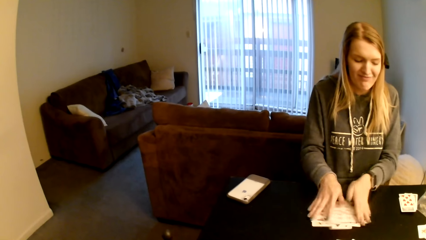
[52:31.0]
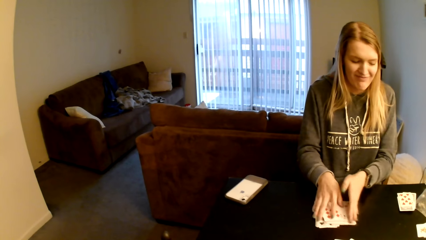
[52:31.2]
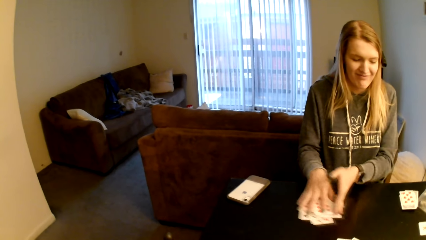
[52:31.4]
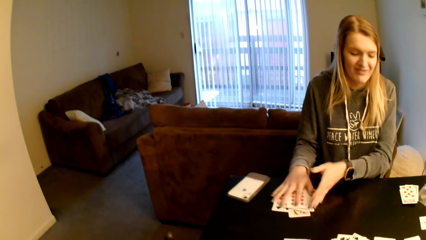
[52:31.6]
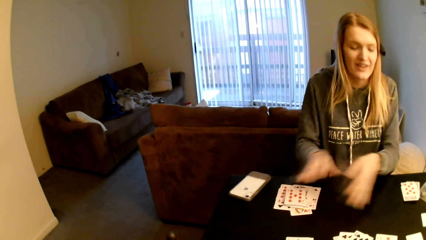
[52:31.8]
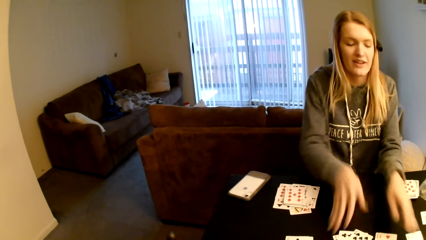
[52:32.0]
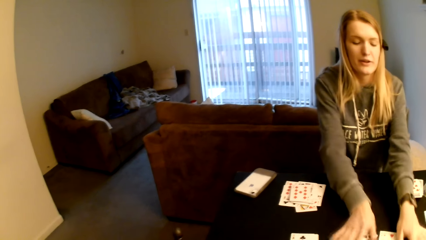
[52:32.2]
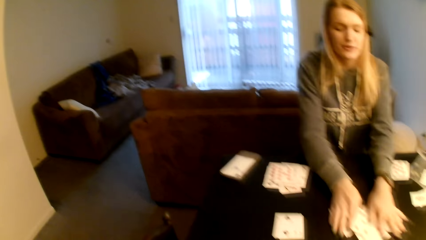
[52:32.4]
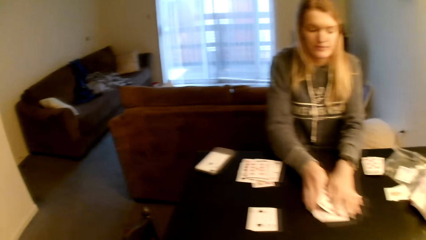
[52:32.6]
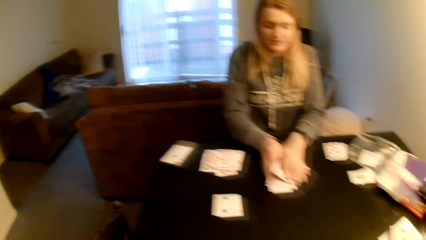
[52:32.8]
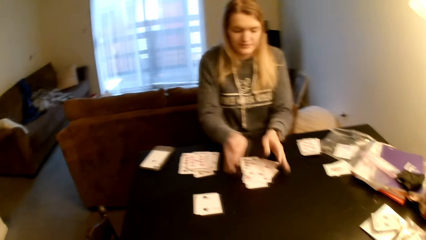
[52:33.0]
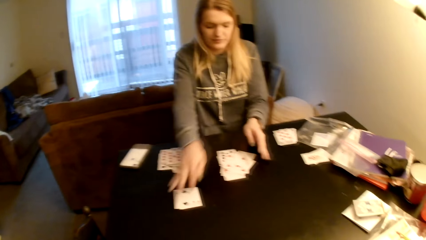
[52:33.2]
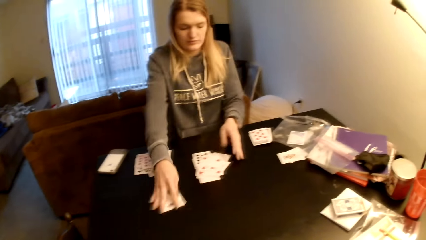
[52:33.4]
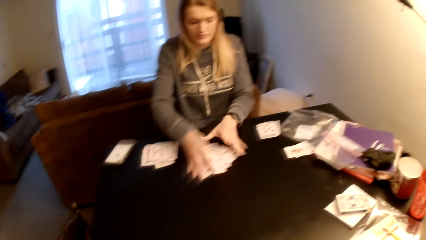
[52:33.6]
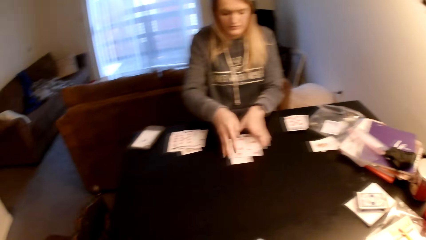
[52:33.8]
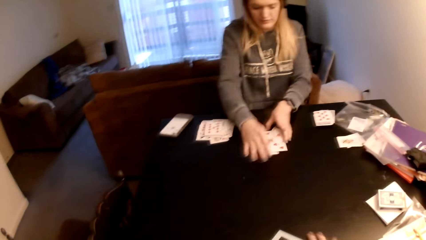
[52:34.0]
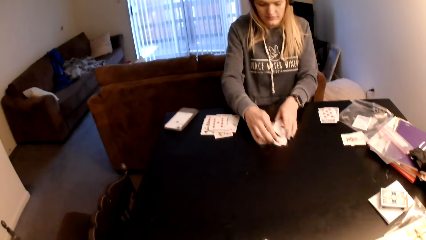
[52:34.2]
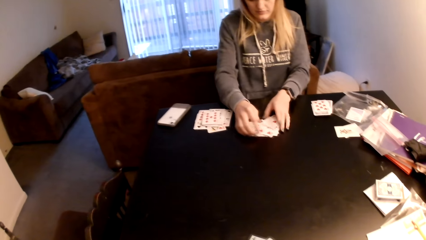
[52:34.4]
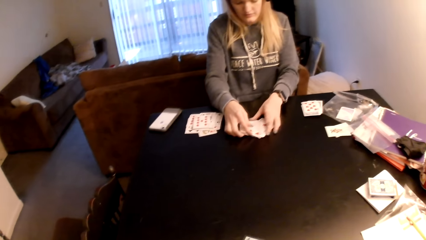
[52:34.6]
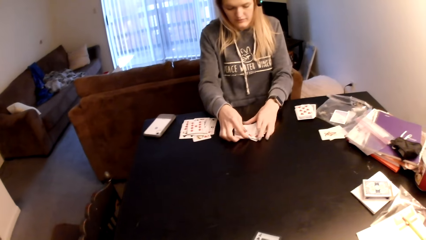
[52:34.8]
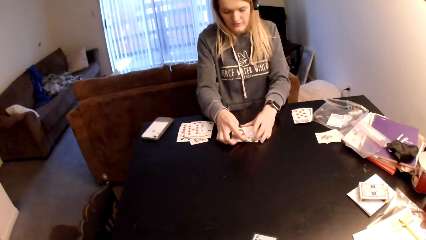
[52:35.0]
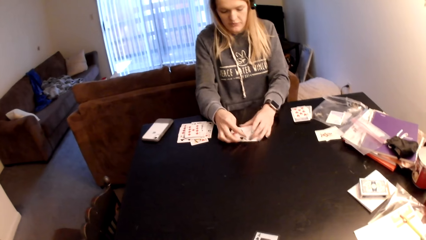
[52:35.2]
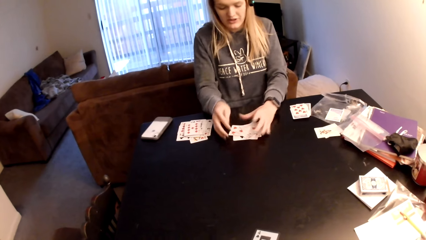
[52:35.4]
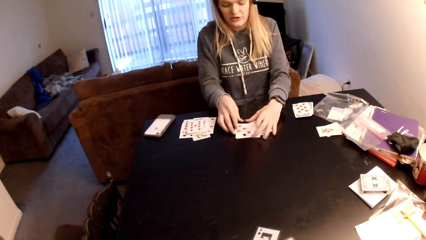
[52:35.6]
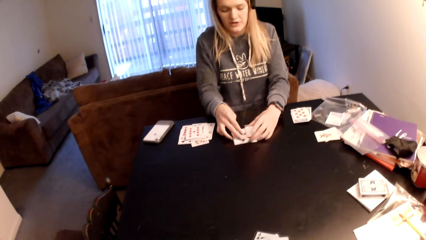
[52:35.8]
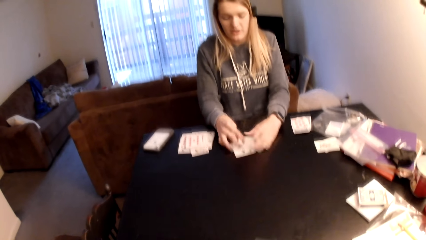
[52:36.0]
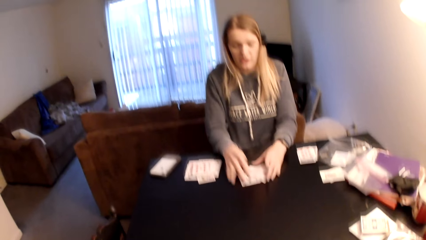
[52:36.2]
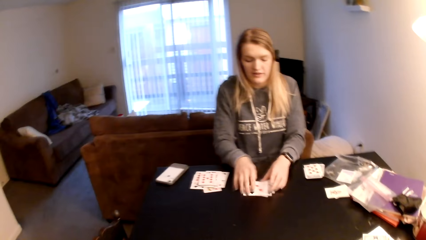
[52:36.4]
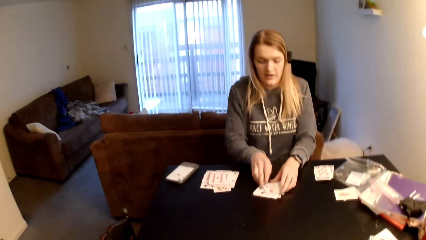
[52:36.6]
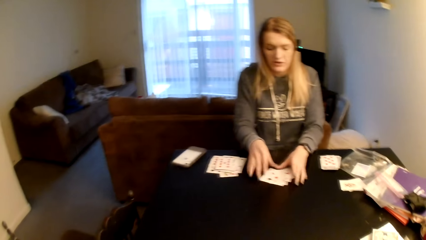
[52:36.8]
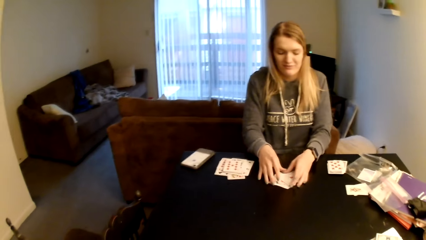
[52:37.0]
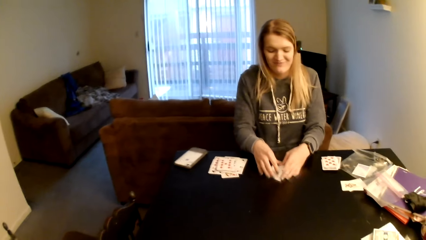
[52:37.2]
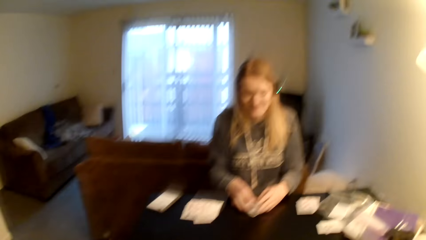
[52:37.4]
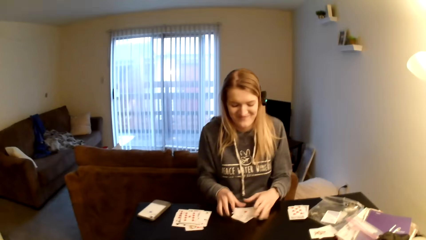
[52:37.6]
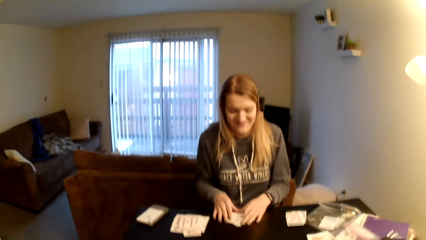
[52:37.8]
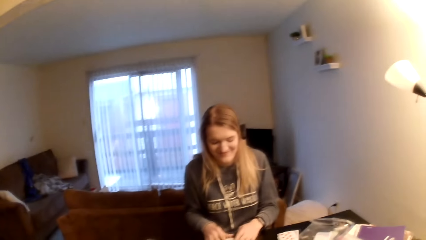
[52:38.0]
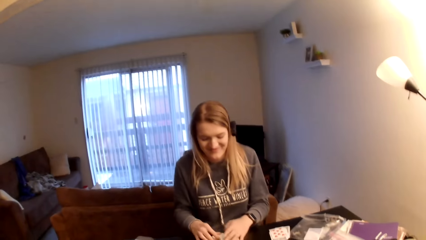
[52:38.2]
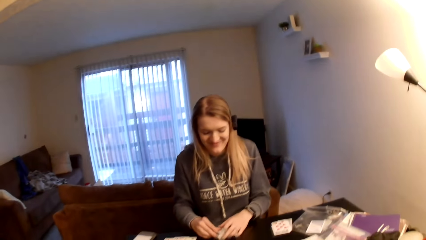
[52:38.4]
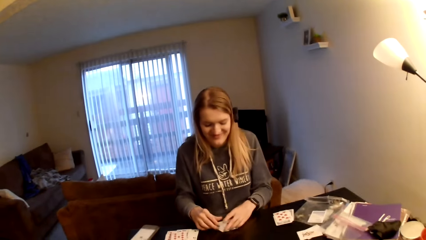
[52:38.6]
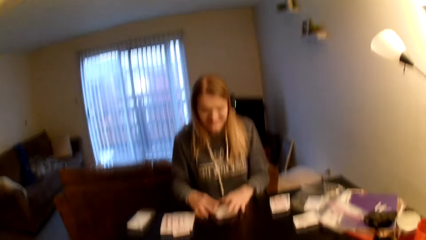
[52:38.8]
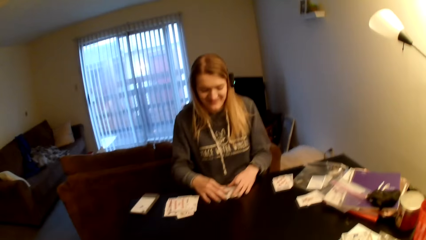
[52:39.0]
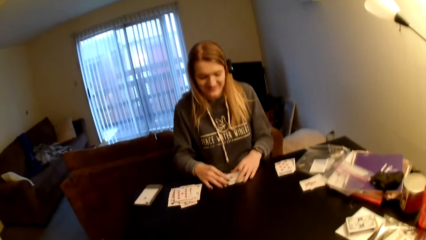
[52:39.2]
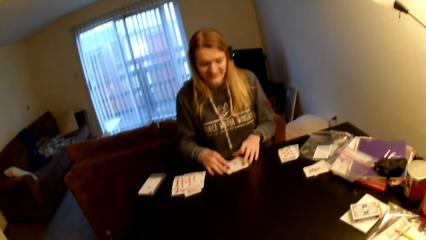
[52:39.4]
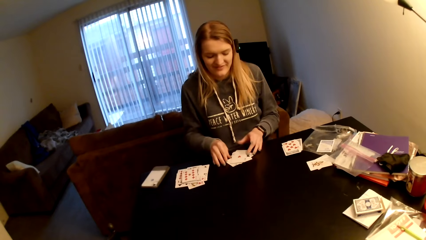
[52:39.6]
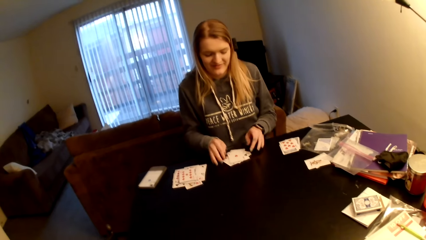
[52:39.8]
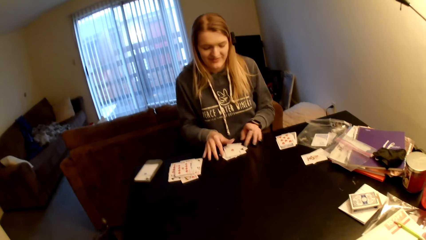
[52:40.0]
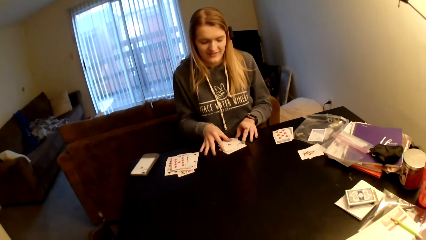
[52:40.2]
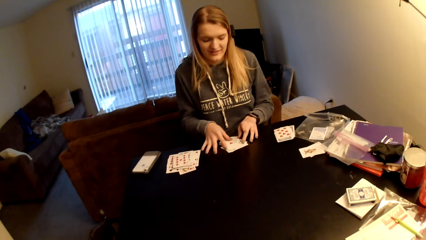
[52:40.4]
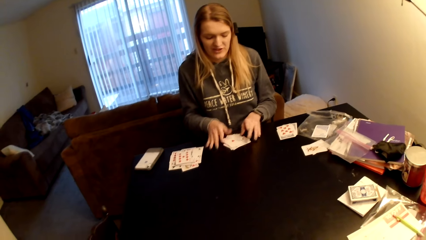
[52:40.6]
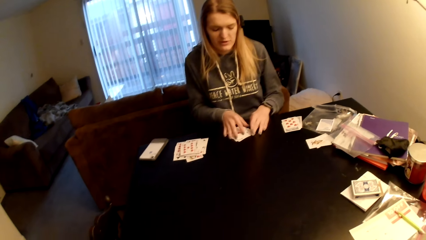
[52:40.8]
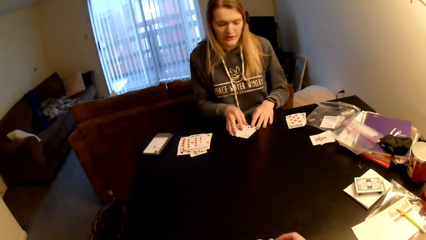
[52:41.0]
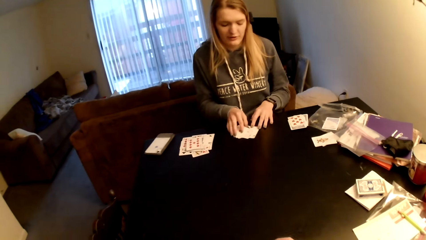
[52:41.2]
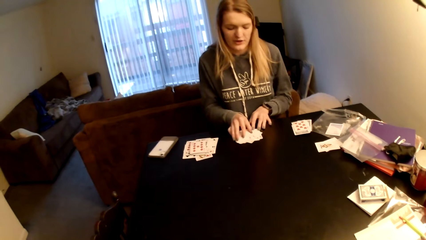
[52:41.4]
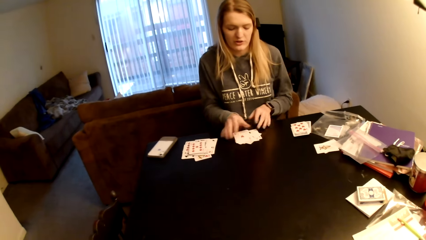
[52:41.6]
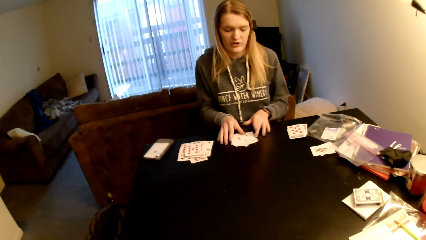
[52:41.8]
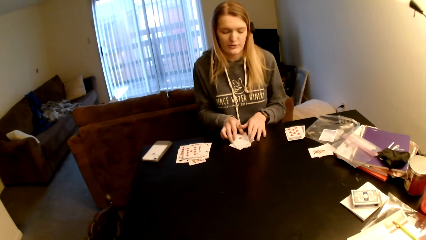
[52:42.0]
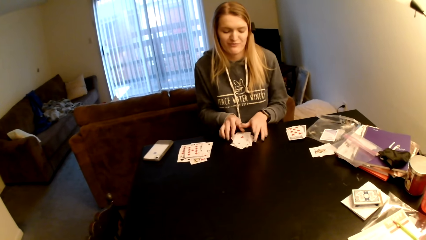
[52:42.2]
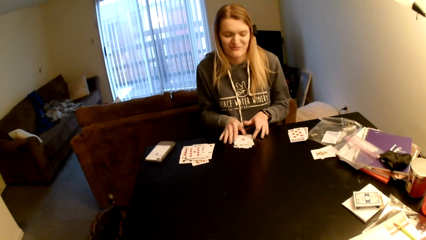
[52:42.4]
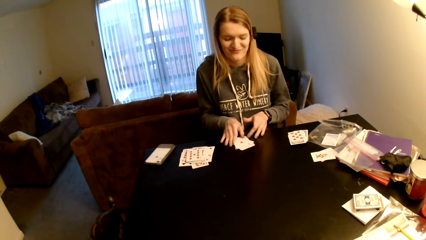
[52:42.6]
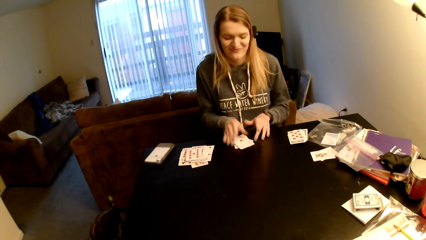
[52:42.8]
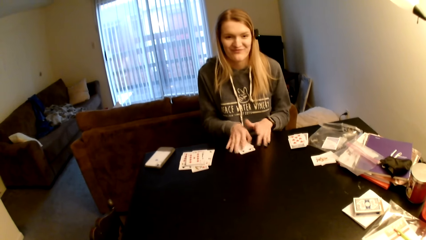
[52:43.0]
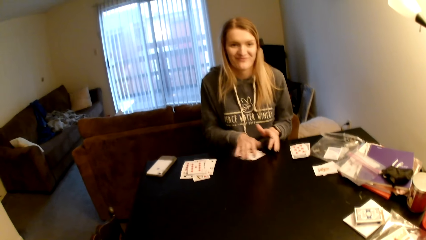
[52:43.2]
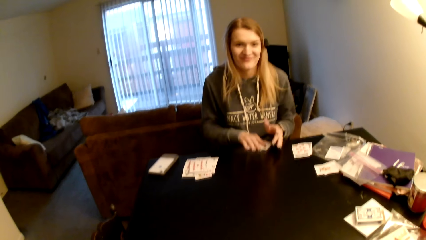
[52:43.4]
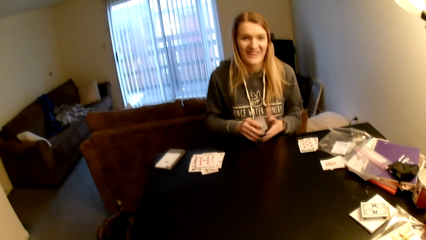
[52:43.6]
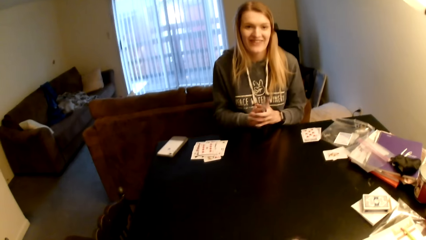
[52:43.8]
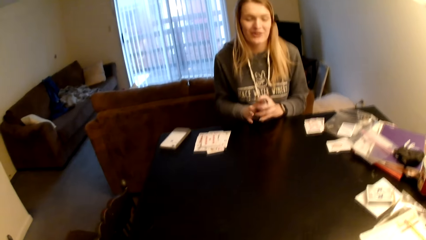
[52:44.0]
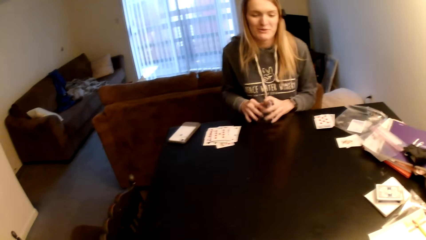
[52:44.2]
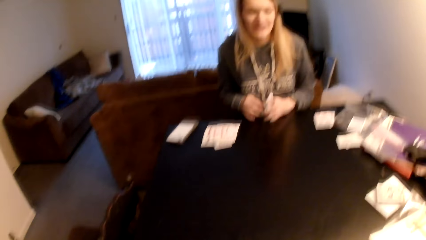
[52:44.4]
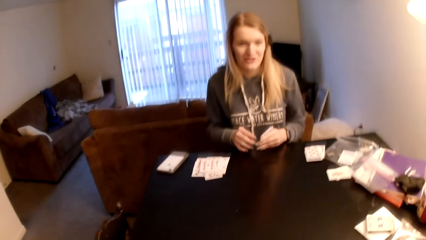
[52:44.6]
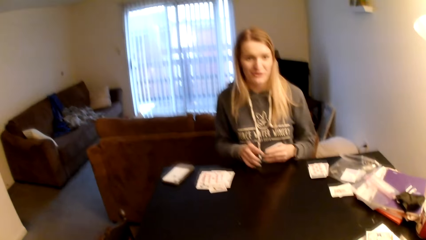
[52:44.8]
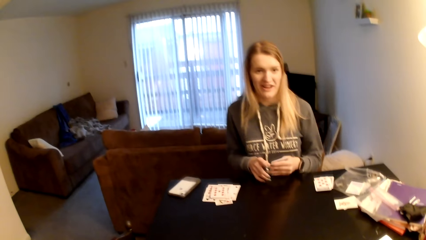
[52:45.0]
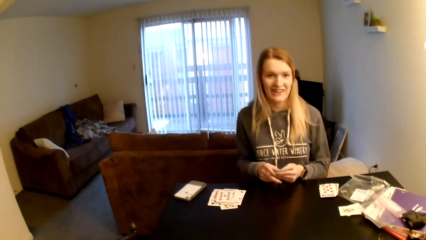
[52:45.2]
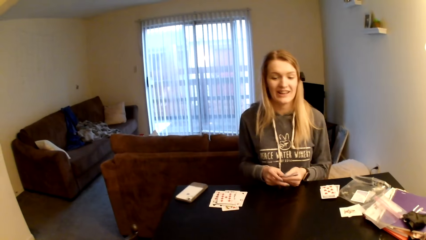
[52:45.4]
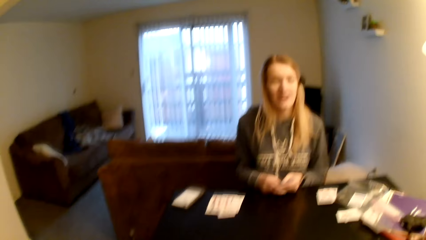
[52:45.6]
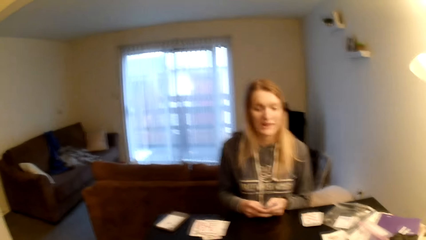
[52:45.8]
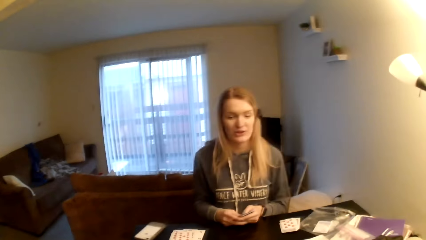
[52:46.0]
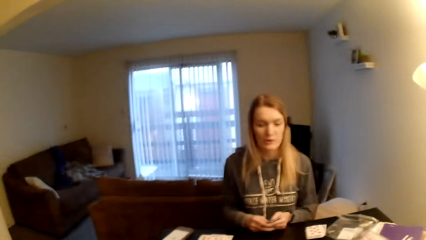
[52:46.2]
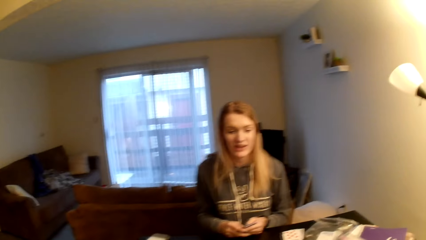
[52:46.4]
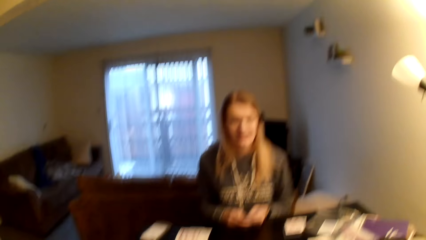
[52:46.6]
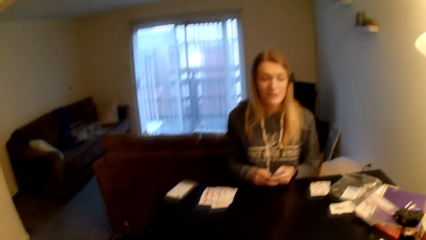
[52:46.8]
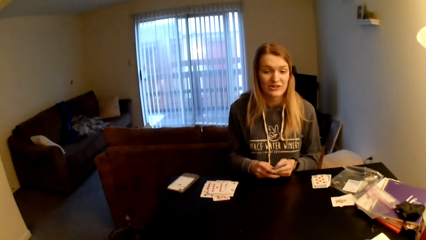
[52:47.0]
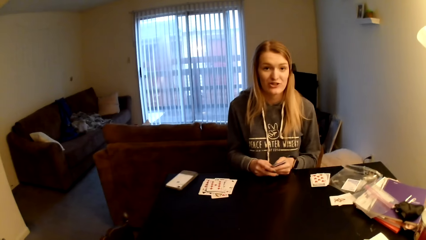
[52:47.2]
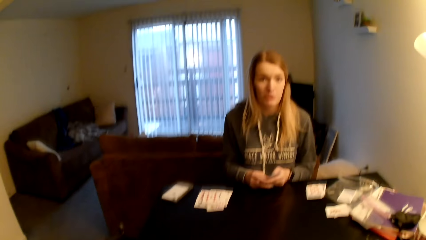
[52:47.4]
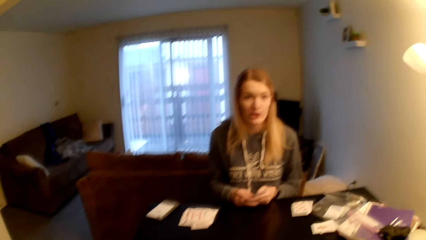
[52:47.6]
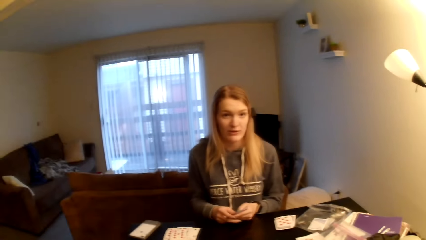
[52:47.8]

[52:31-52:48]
The woman brings the cards together, puts the cards aside, brings the cards together, and converses with the camera wearer. The woman pulls the cards from the table, arranges the cards, and converses with the camera wearer. The woman taps the cards on top of the table.
